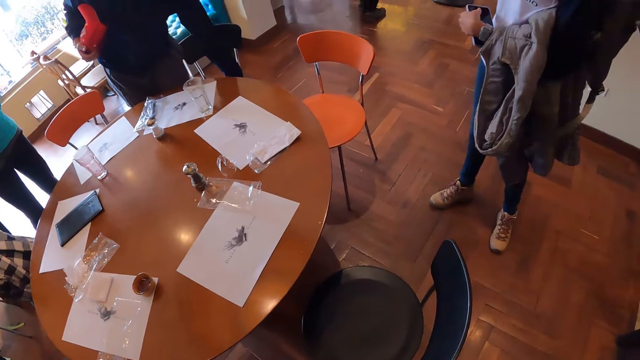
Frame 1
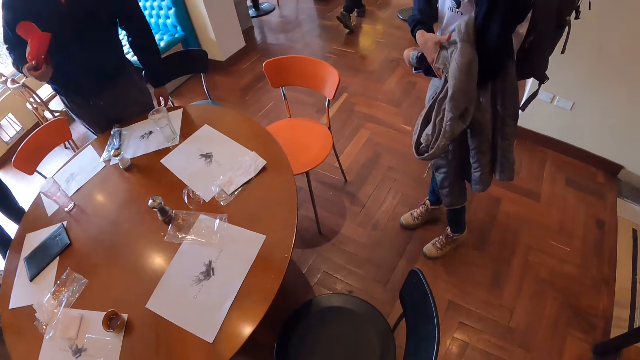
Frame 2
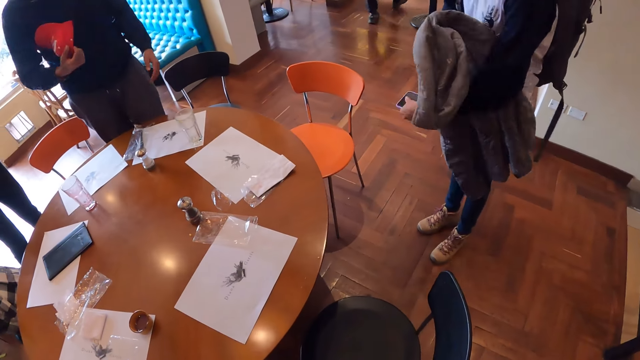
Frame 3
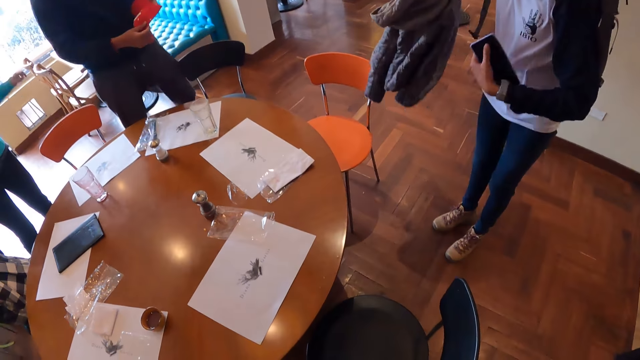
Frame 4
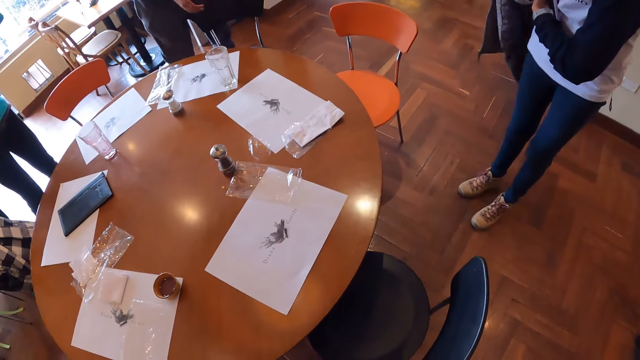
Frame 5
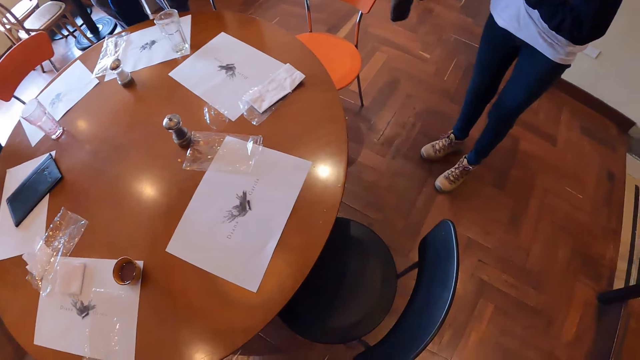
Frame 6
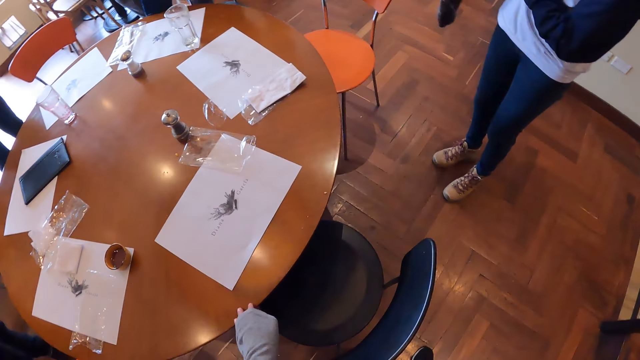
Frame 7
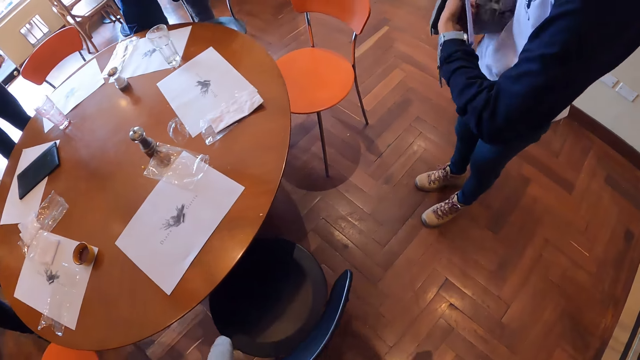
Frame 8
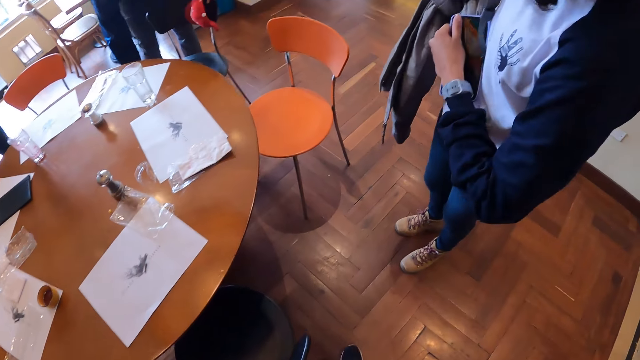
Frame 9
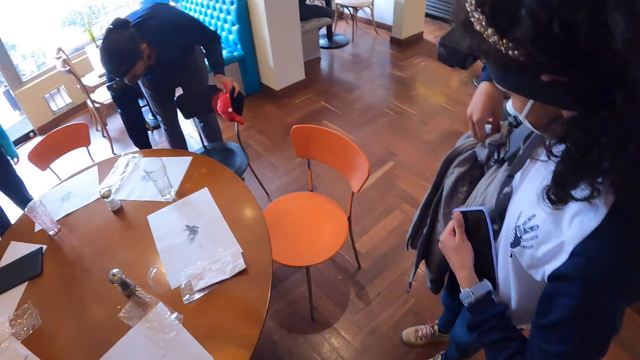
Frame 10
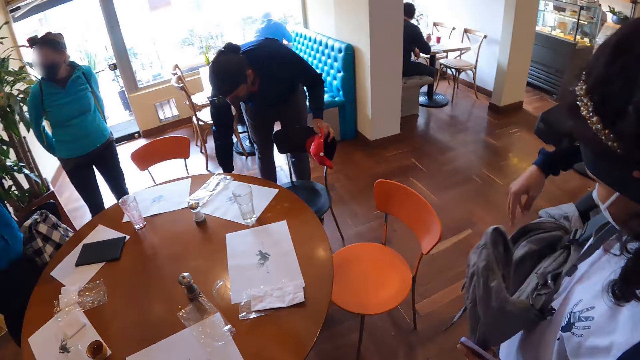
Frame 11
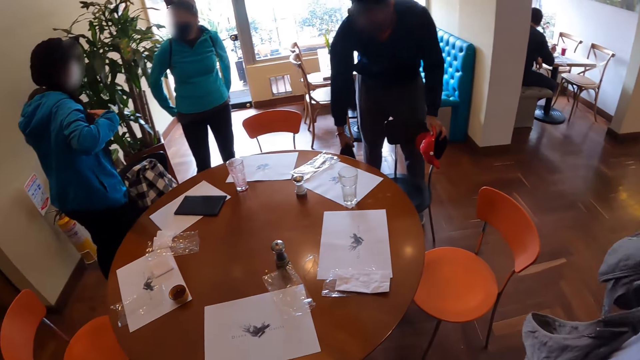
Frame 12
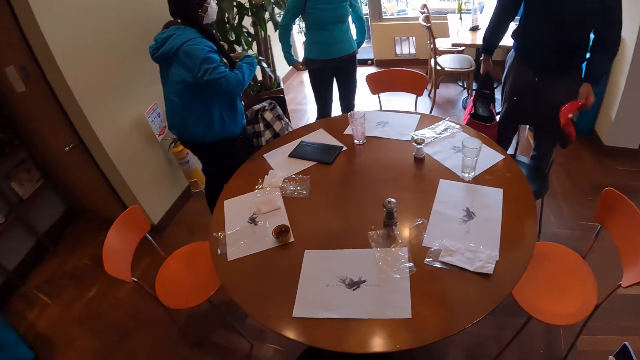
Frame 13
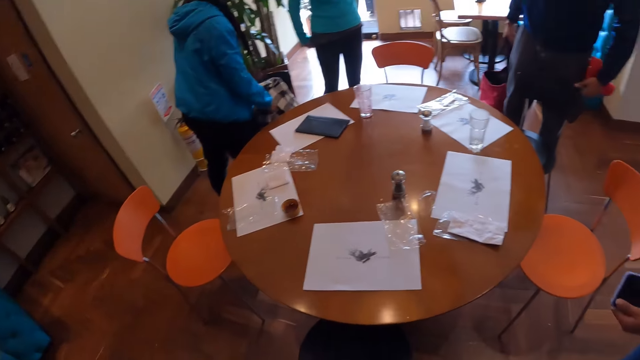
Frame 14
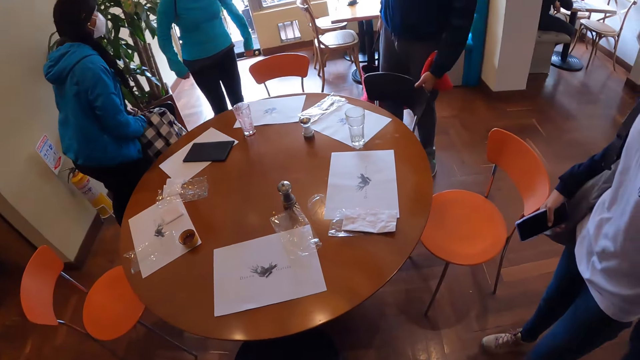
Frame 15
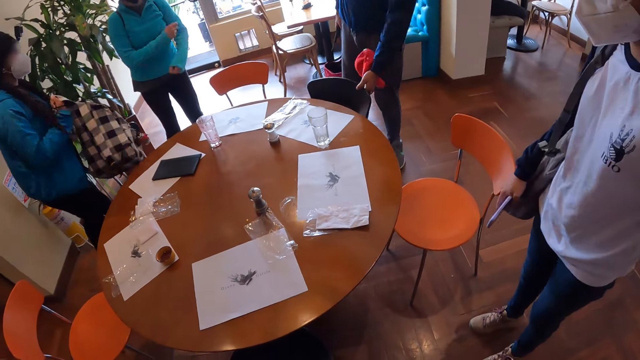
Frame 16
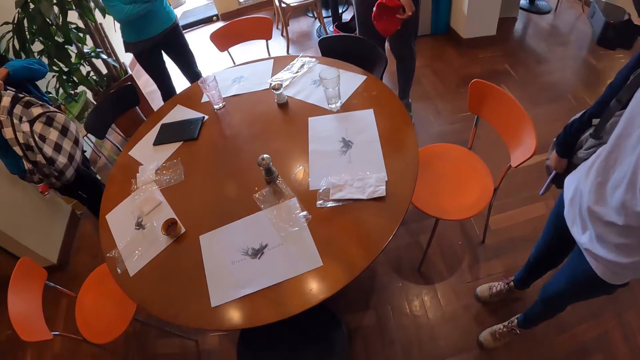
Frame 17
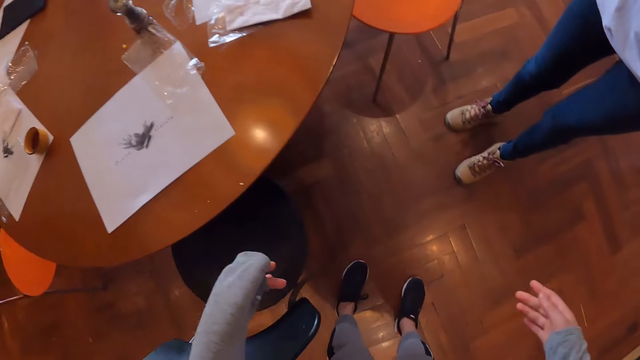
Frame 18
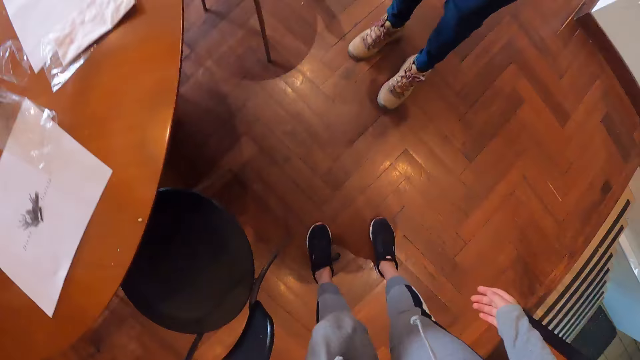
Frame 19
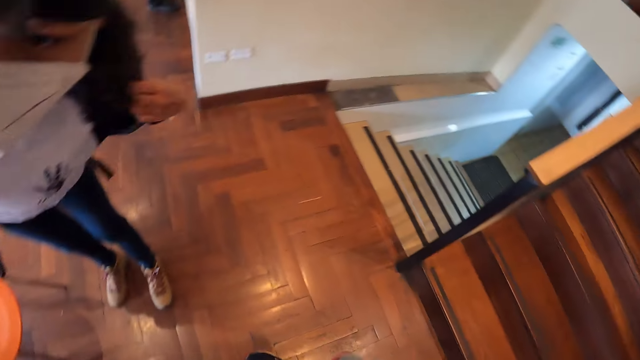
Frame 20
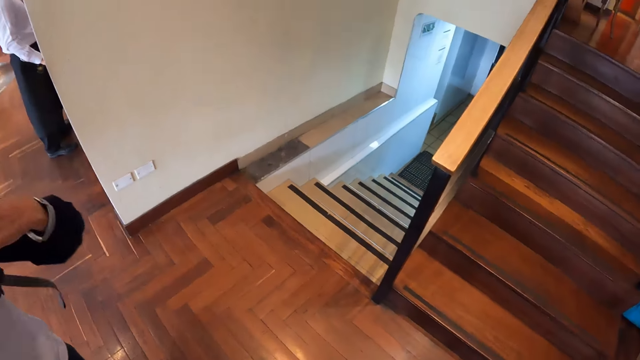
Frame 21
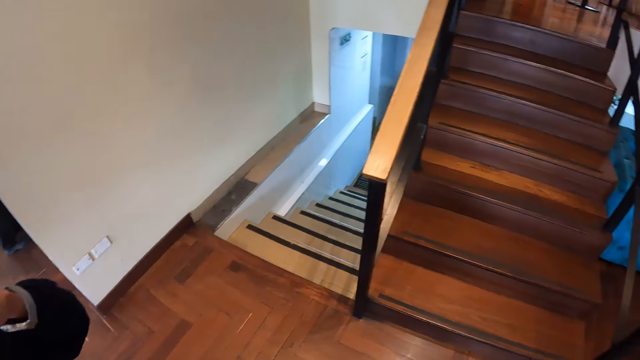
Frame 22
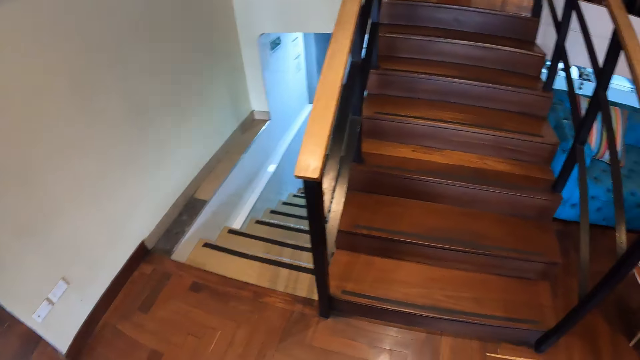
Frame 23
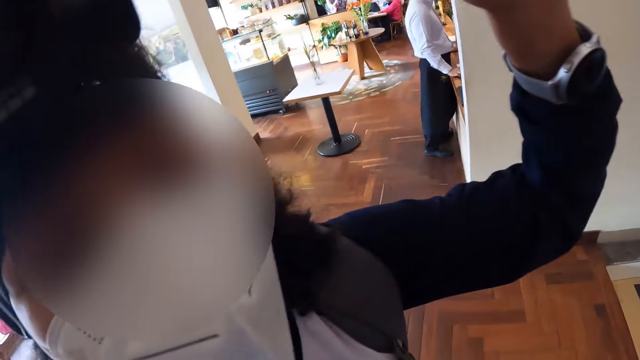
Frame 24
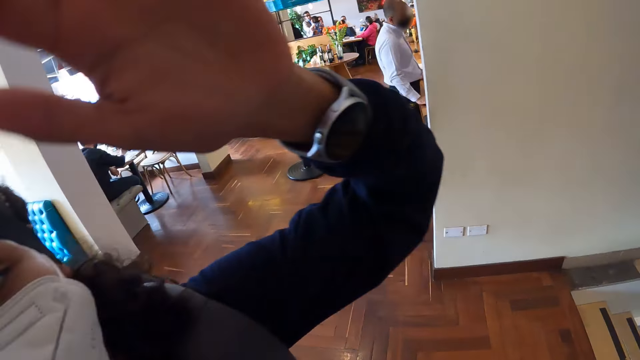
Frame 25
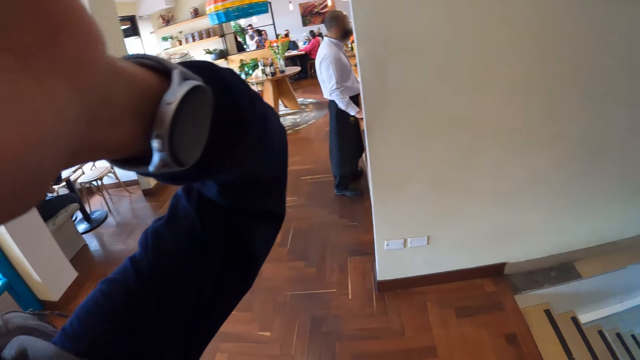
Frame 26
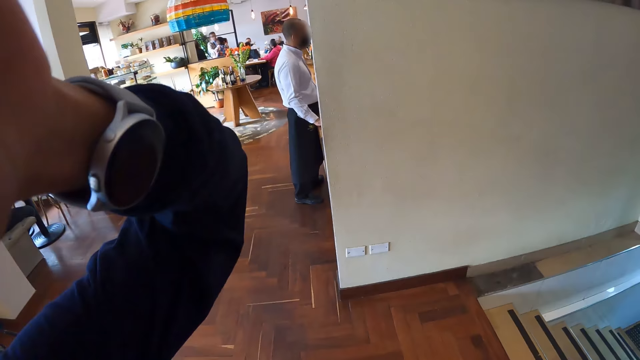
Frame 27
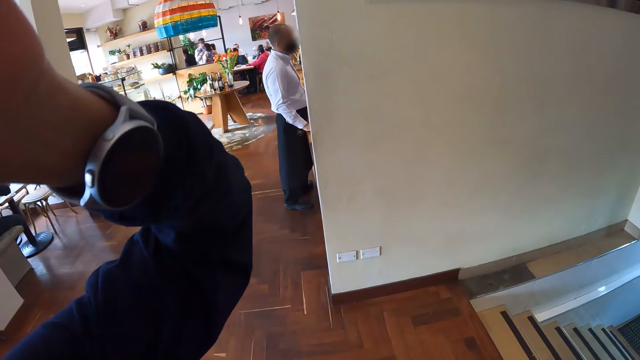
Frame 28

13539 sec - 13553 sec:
The woman places a jacket on her left arm on the bag on her back. The camera wearer pushes a chair. She adjusts her seat with her right hand. She walks. She looks around. The woman adjusts the camera on the camera wearer's head with her left hand.

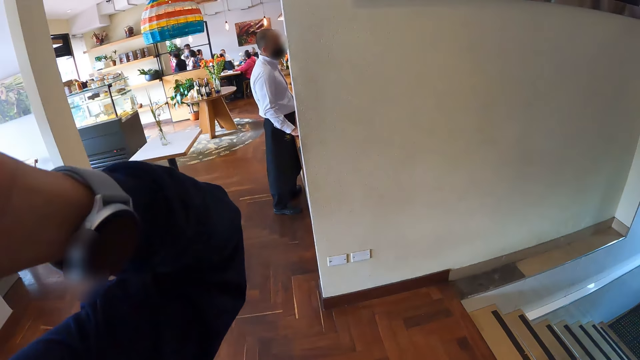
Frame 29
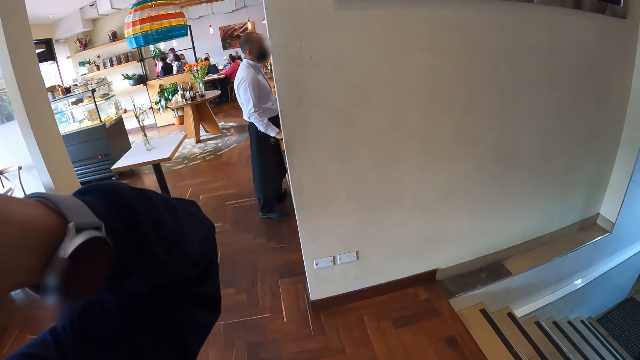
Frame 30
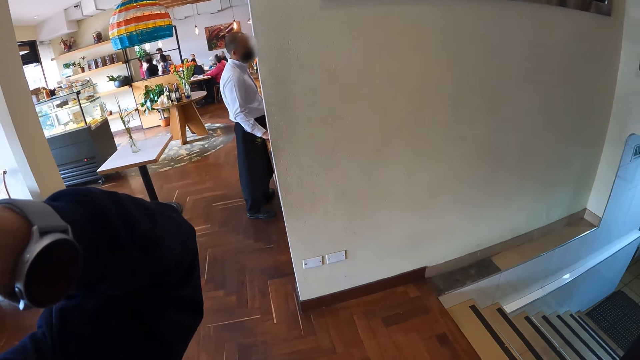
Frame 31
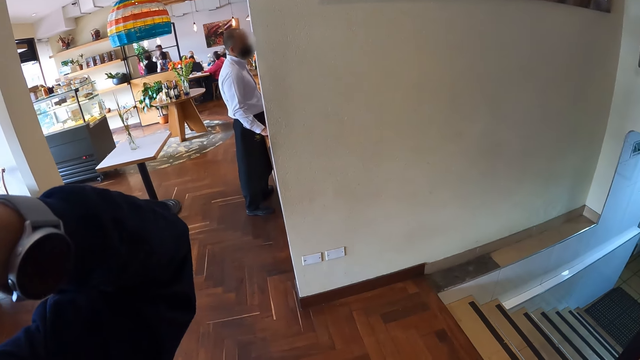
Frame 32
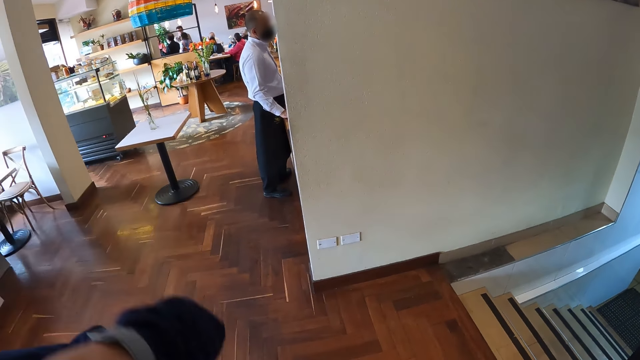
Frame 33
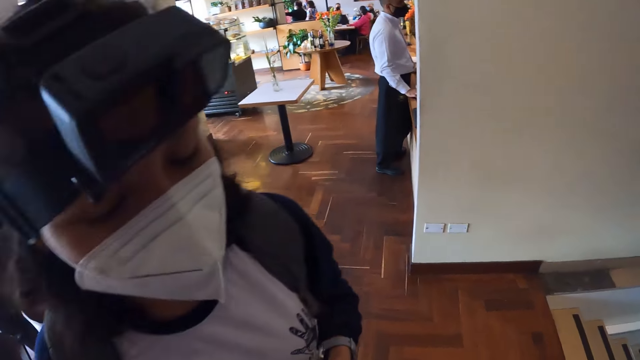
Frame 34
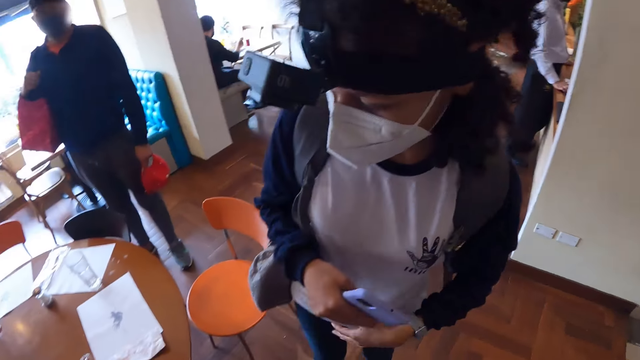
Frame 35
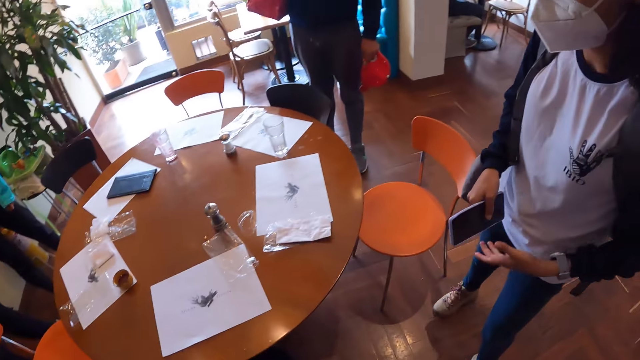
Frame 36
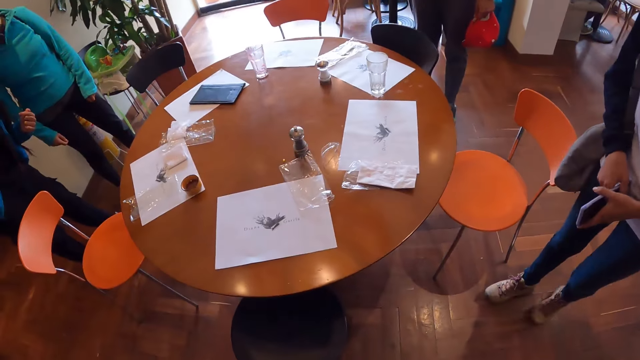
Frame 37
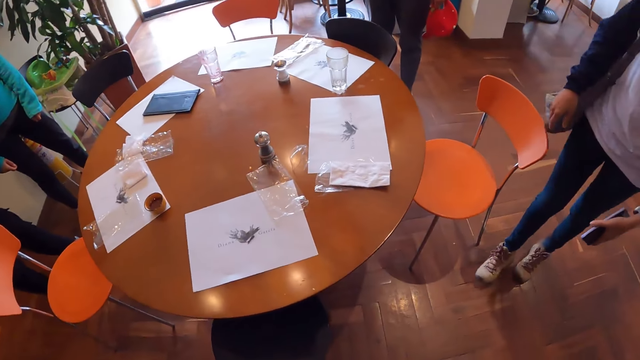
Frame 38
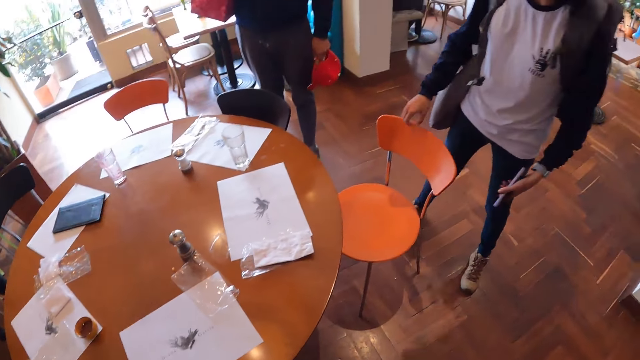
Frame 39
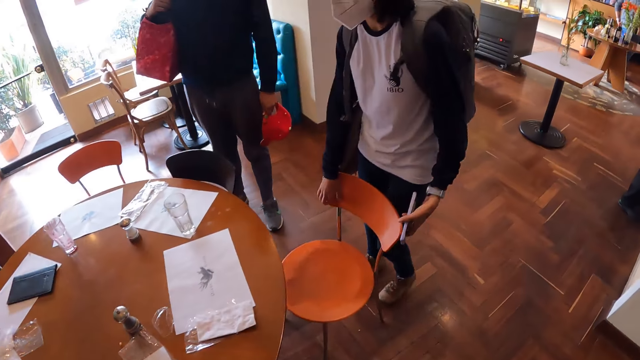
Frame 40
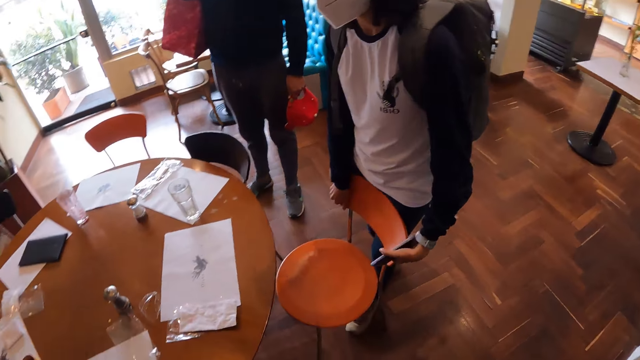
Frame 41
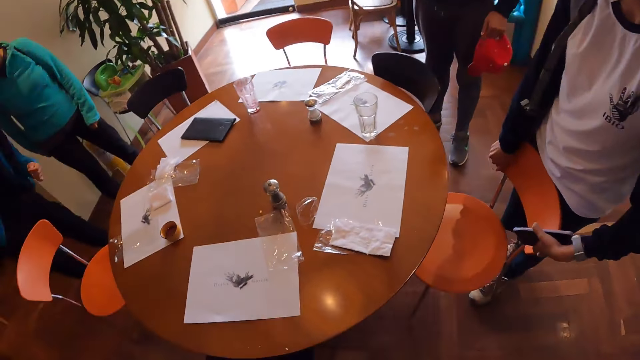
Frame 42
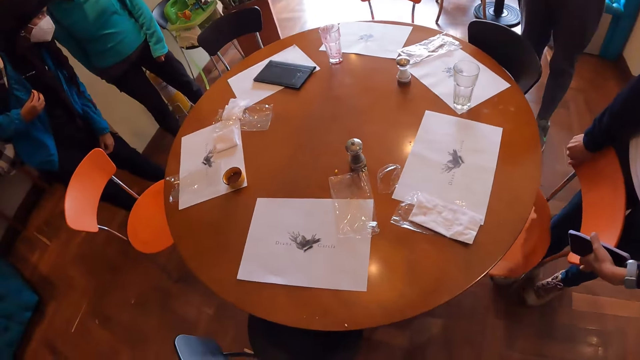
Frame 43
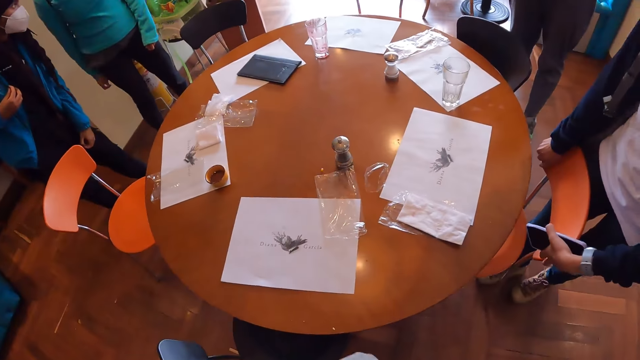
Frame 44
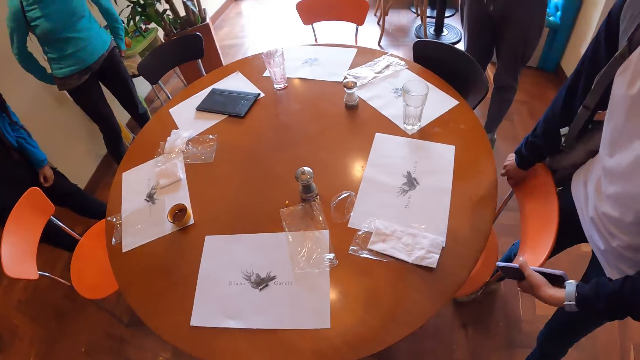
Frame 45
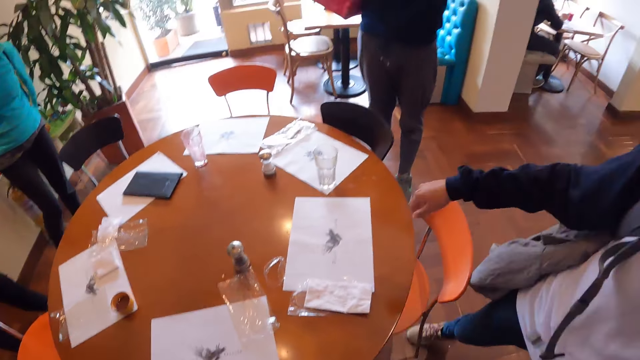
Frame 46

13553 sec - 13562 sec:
A woman adjusts her chair with both hands.
